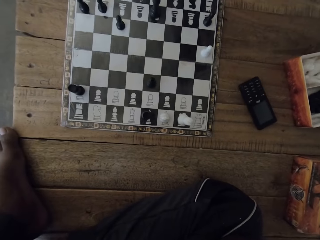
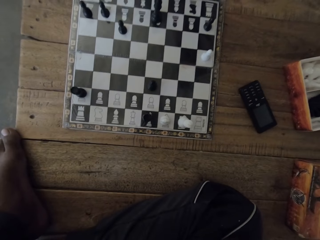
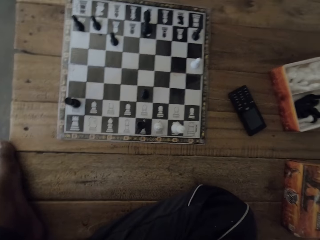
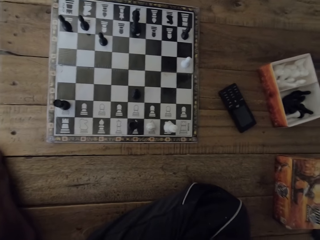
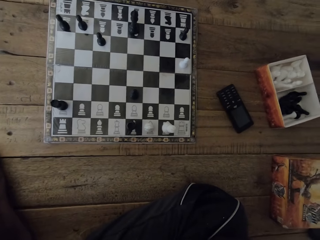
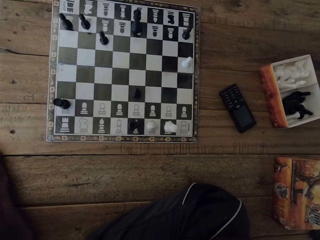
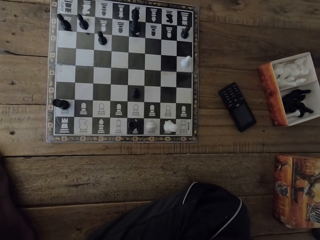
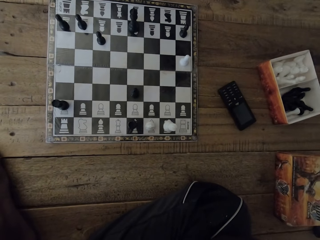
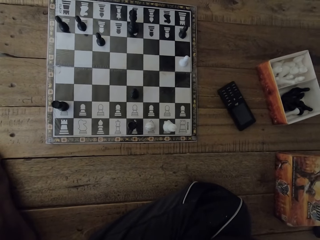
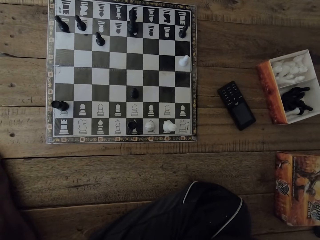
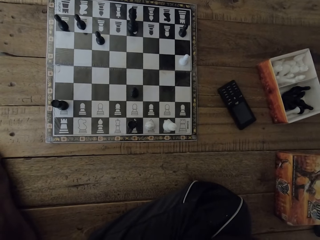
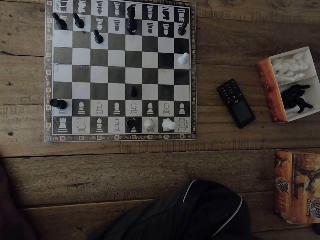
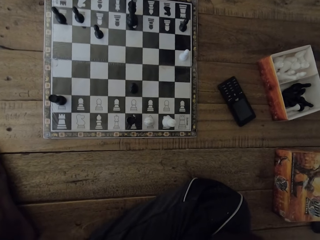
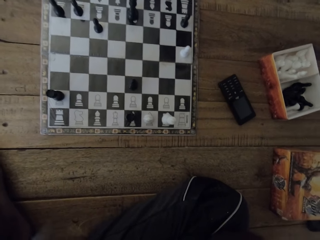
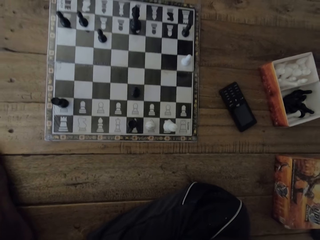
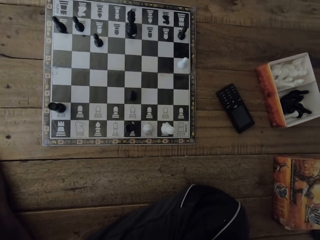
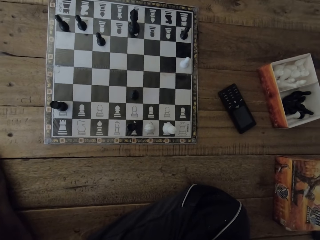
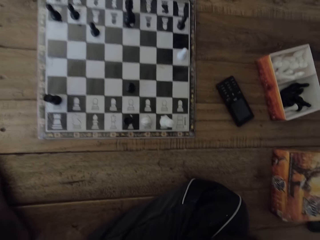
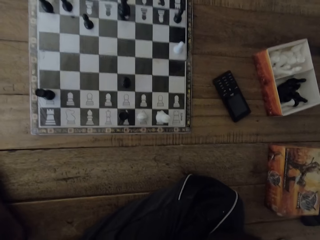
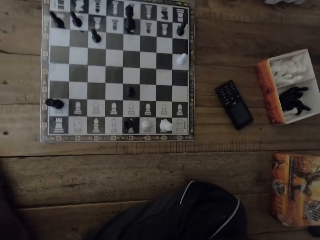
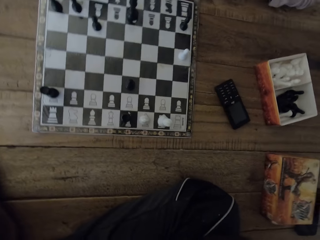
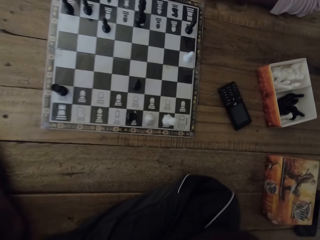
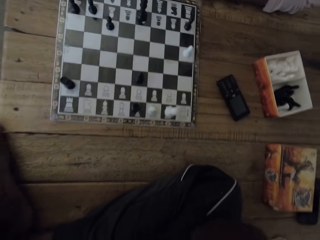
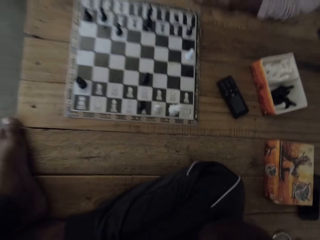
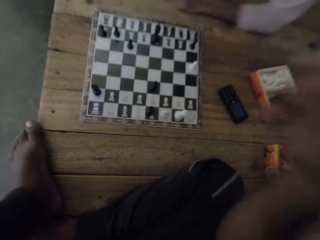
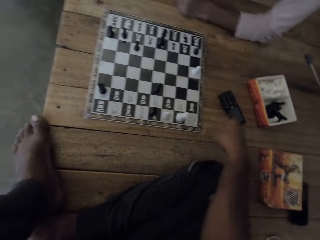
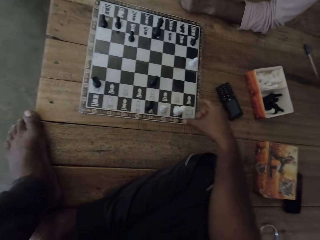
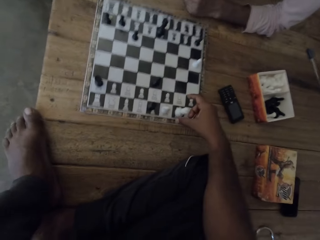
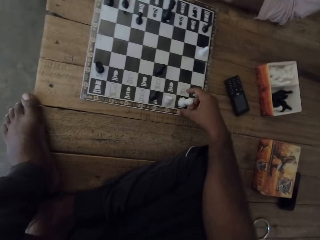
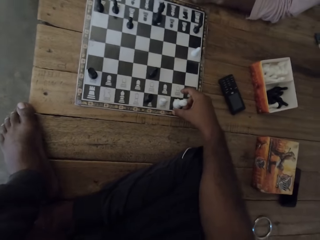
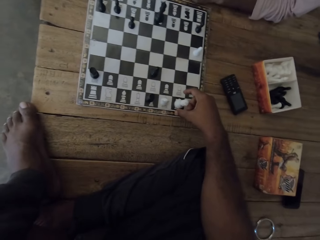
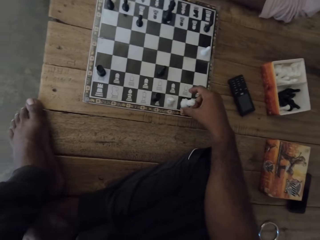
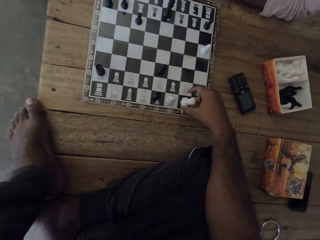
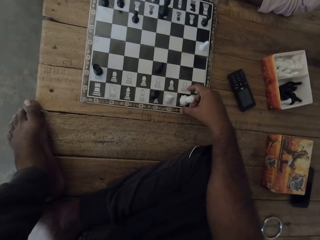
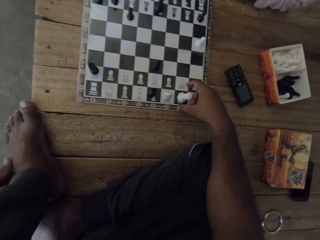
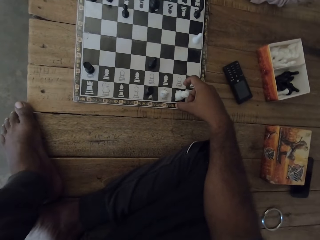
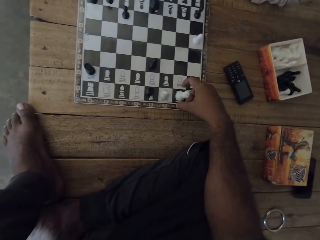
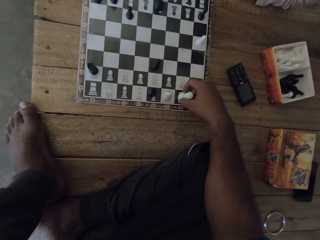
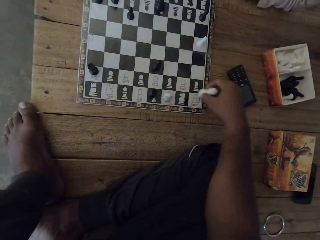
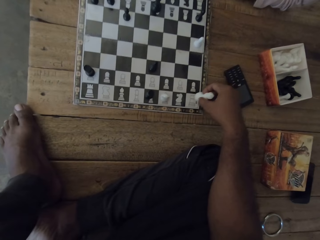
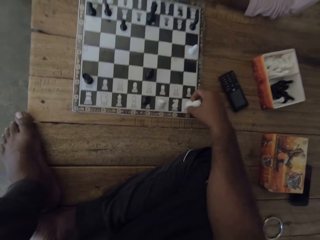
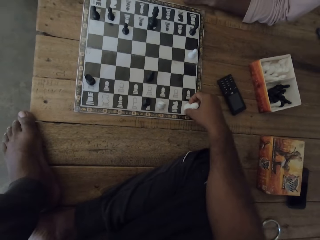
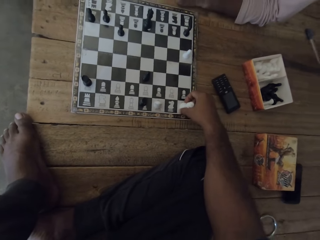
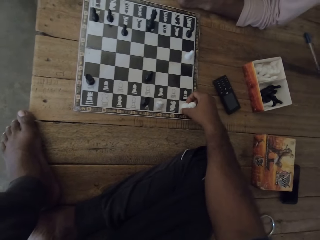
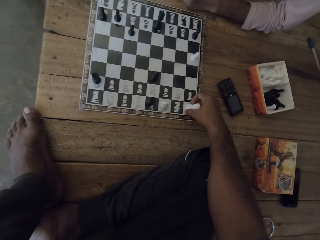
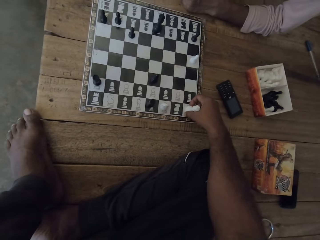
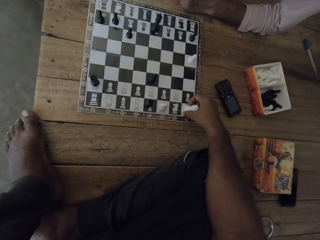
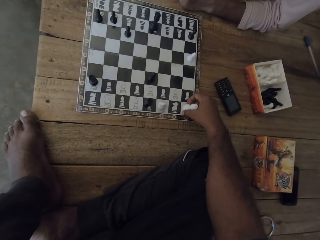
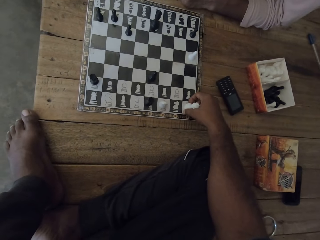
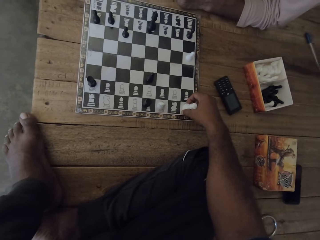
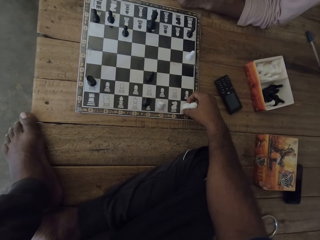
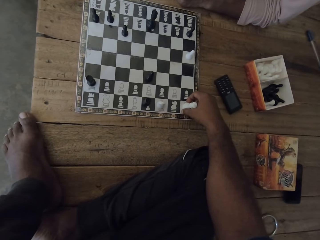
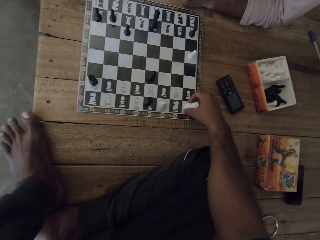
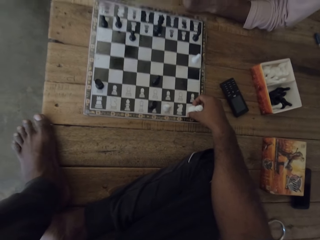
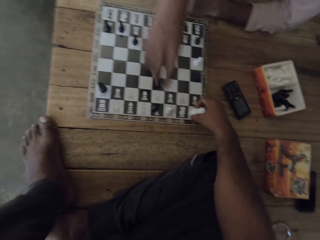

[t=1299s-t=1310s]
The camera wearer talks to a man. They look at the chess deck. The man talks to the camera wearer. The camera wearer looks at the chess deck. They talk to the man. They move around the right hand. They move the chess piece with the right hand.

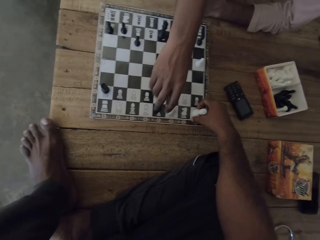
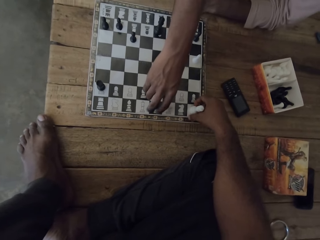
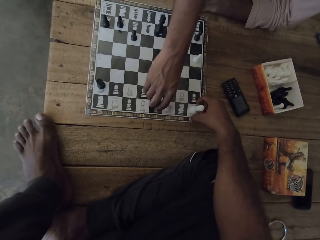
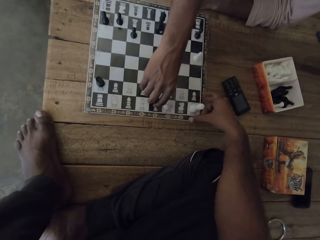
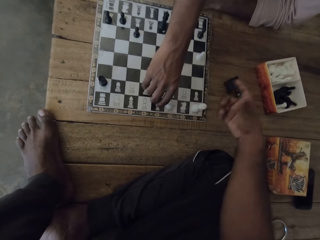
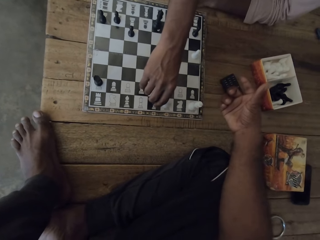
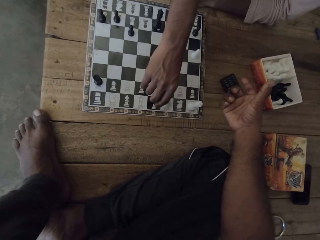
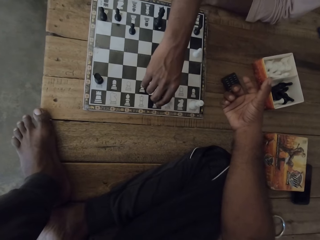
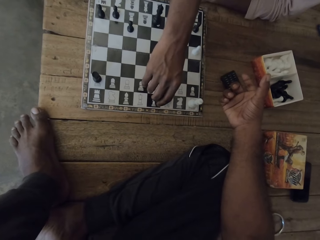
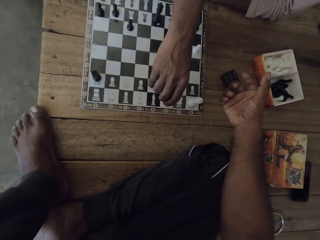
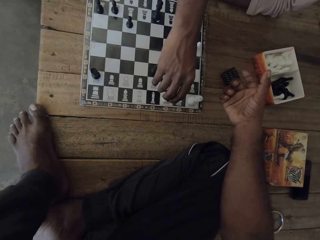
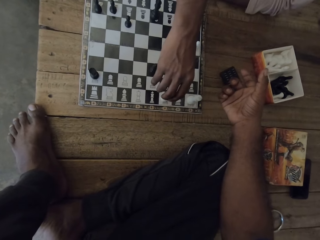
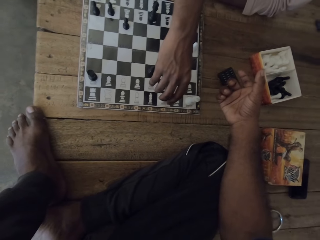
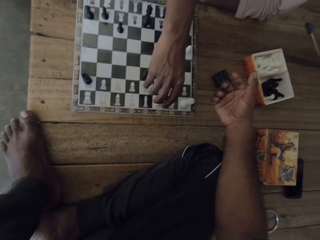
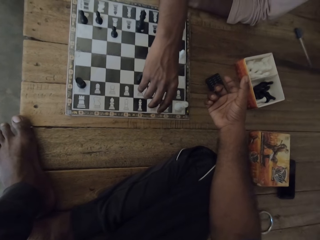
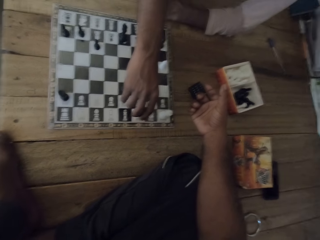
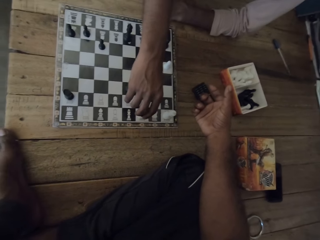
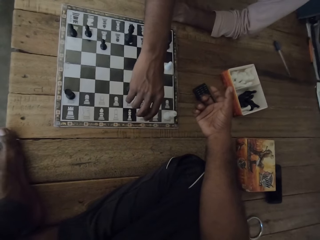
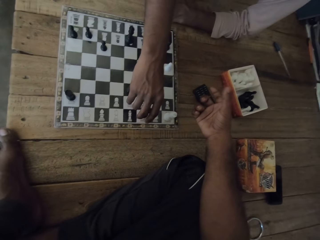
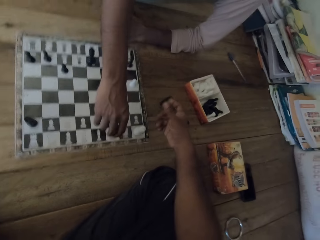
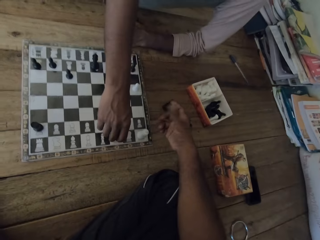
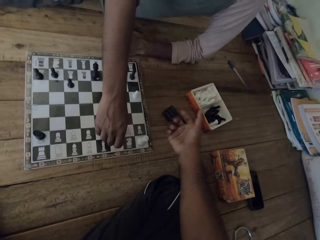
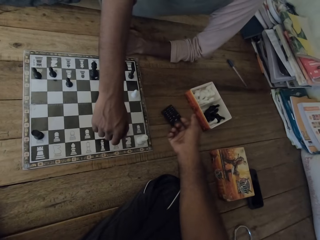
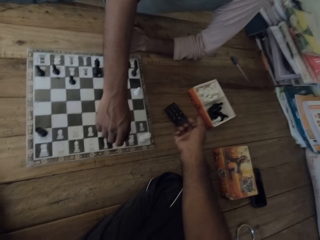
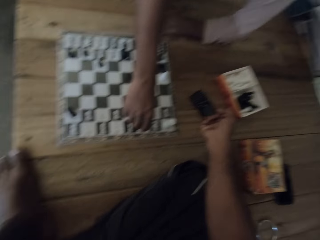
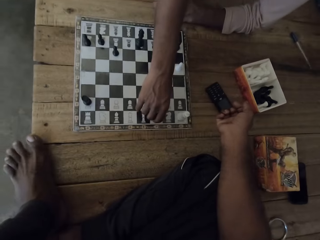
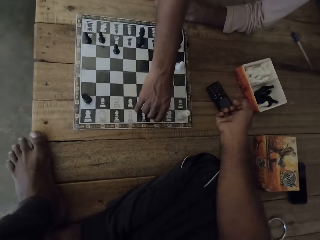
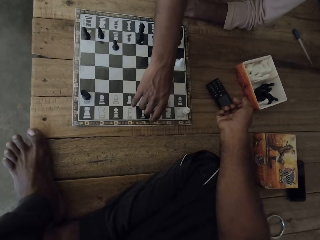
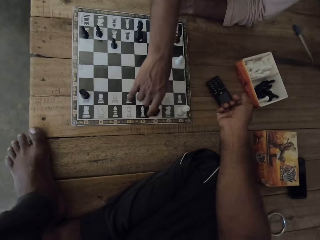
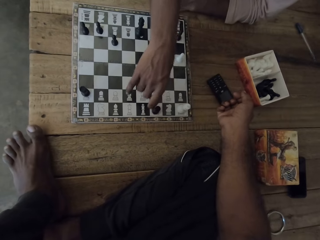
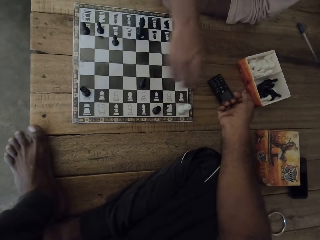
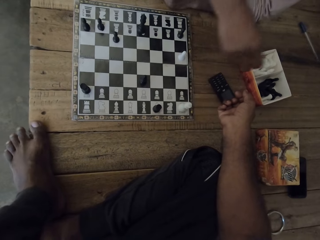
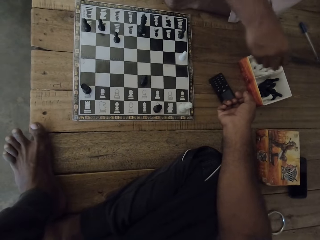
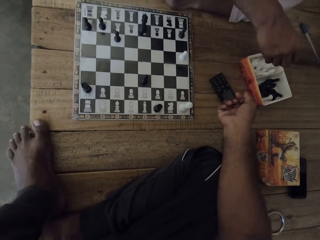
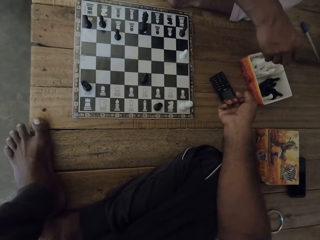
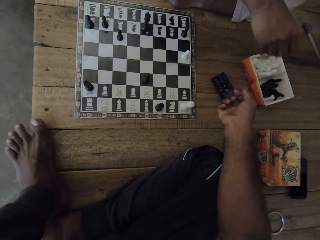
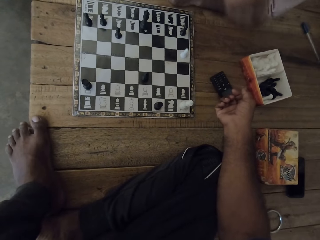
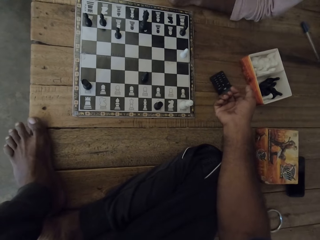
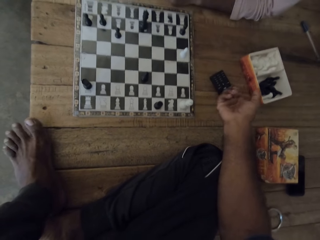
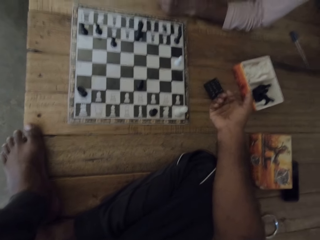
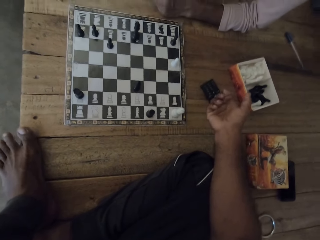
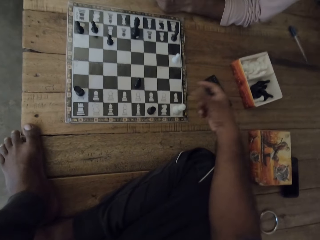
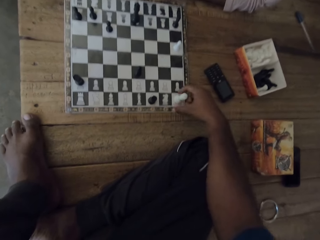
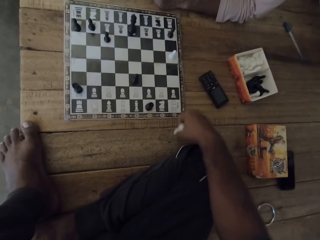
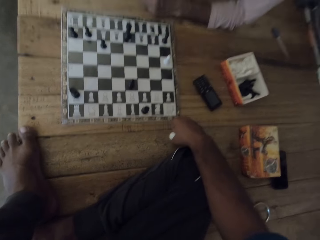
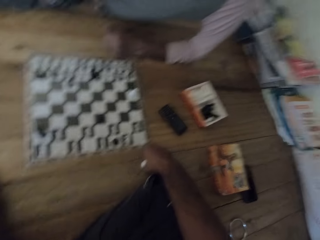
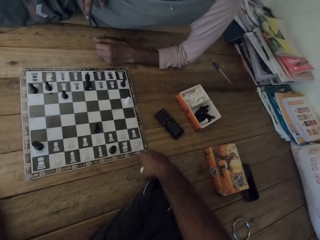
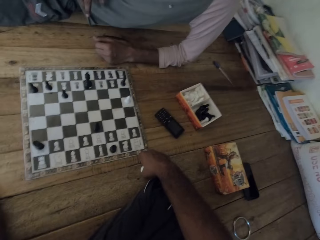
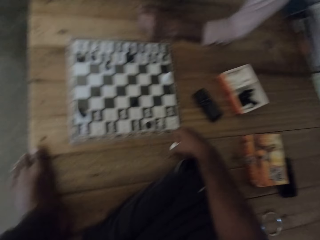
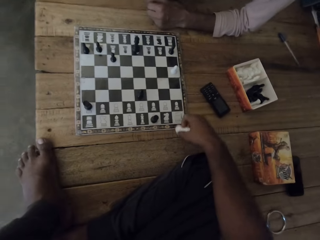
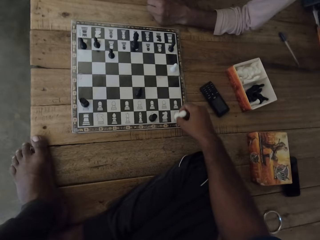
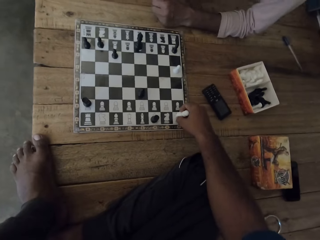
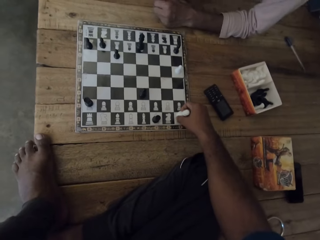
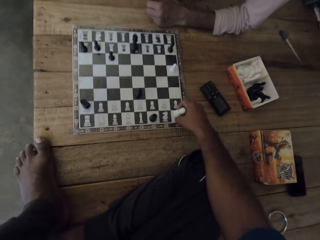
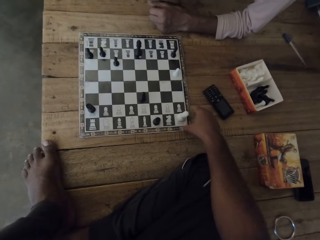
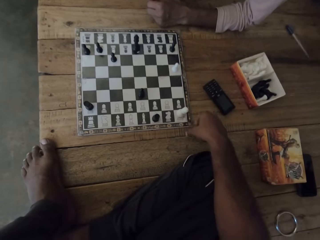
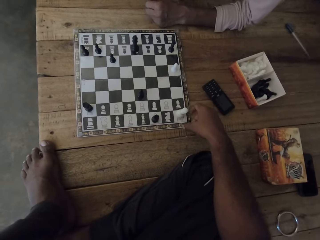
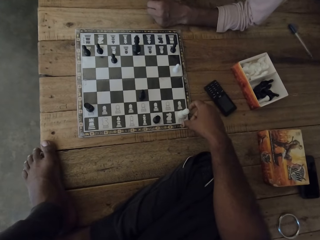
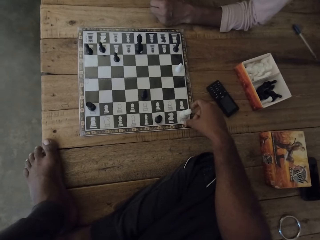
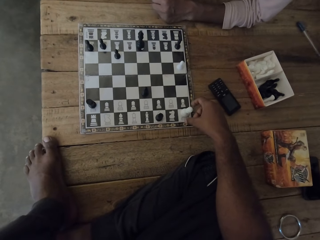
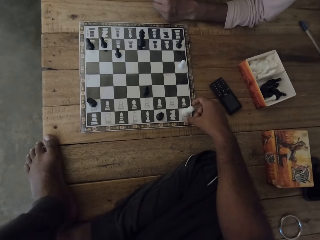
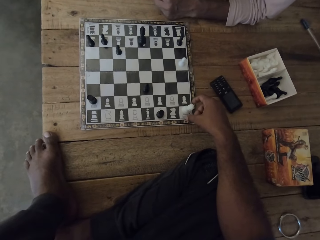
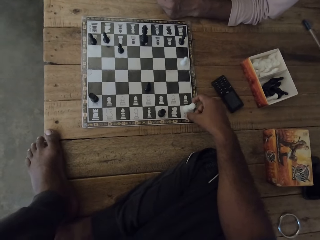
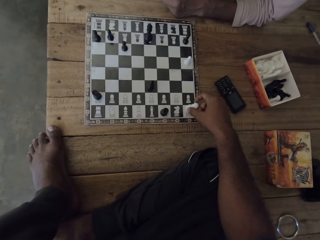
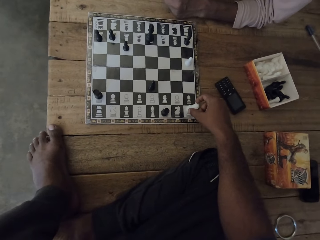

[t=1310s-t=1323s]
The camera wearer looks at the chess deck. They turn the hand. They look at the chess deck. They talk to a man. They look at the chess deck. They move around the right hand. They move the left foot. The man talks to the camera wearer. The camera wearer places a pawn down. They hold the chess piece with the right hand. They place the pawn on the board. They move the chess piece with the right hand.
